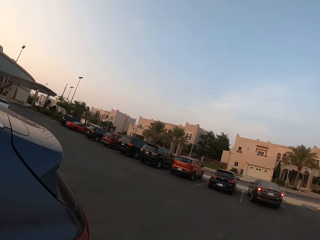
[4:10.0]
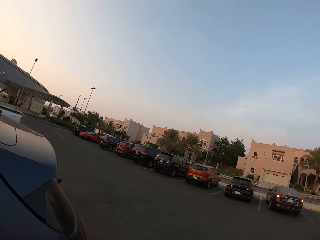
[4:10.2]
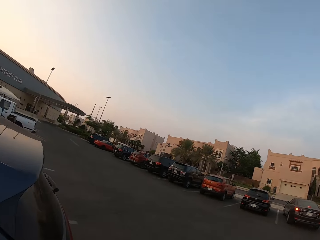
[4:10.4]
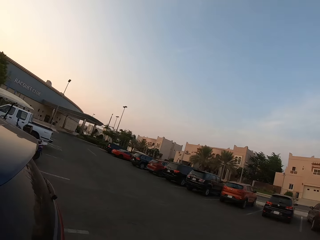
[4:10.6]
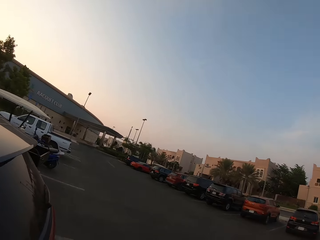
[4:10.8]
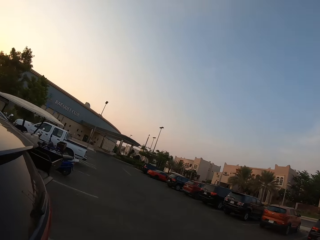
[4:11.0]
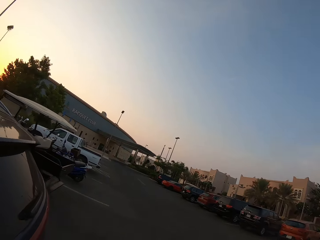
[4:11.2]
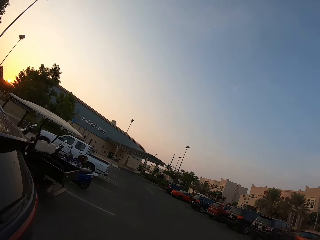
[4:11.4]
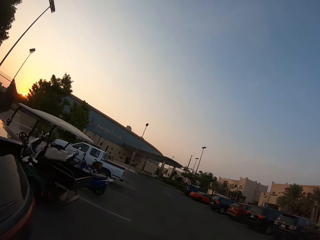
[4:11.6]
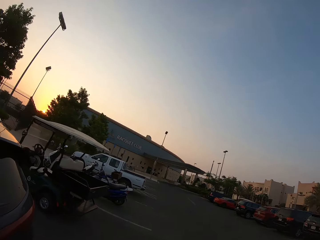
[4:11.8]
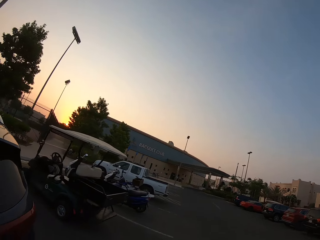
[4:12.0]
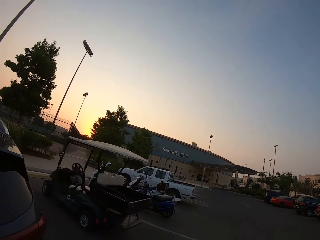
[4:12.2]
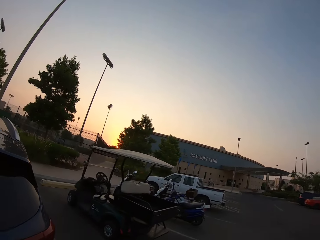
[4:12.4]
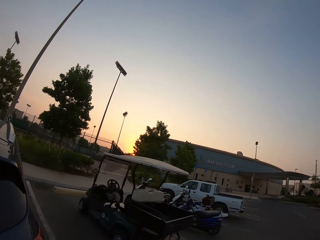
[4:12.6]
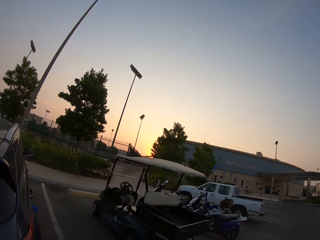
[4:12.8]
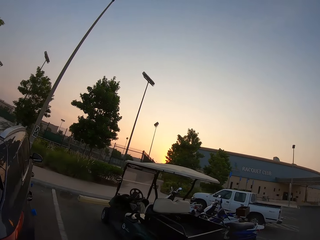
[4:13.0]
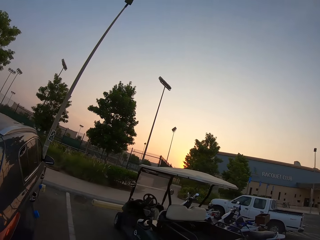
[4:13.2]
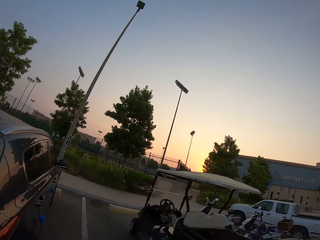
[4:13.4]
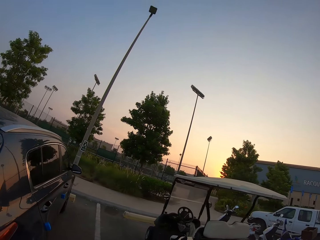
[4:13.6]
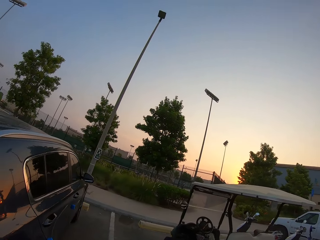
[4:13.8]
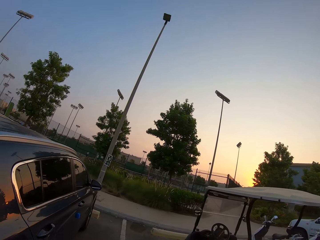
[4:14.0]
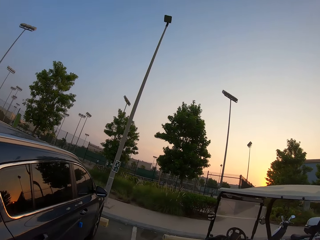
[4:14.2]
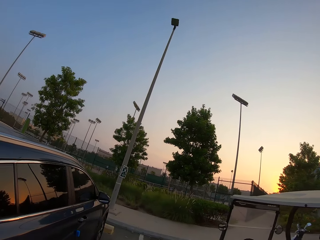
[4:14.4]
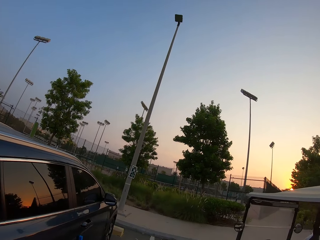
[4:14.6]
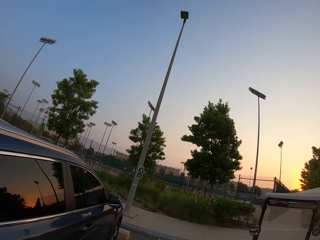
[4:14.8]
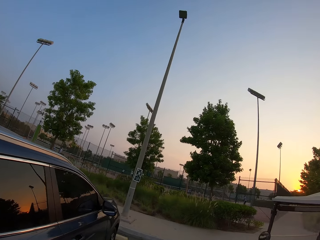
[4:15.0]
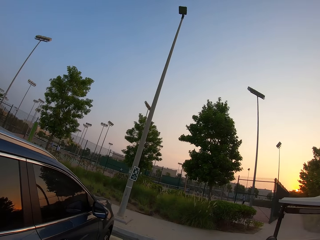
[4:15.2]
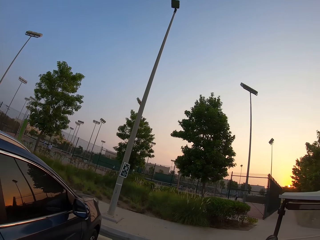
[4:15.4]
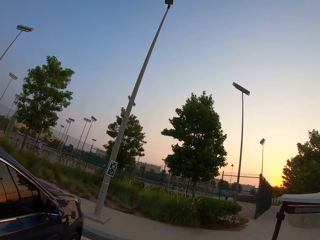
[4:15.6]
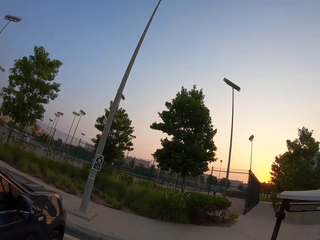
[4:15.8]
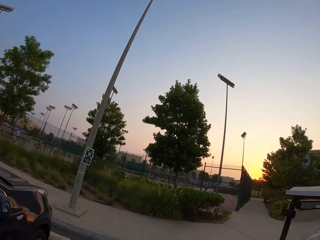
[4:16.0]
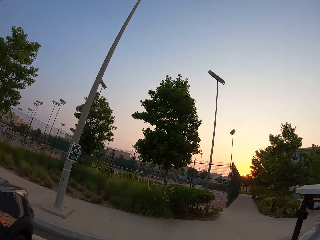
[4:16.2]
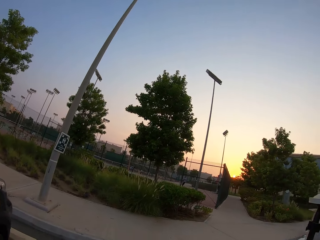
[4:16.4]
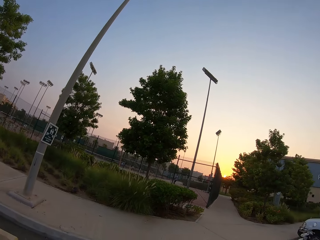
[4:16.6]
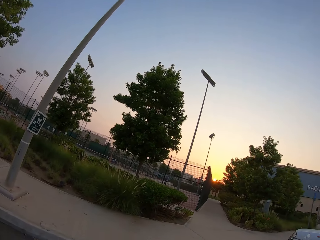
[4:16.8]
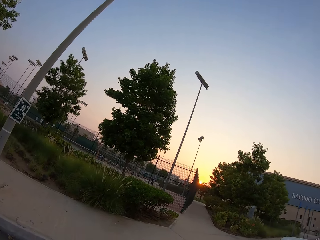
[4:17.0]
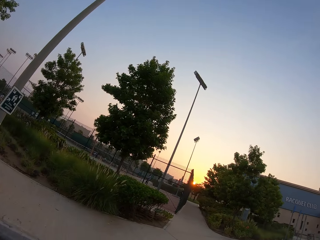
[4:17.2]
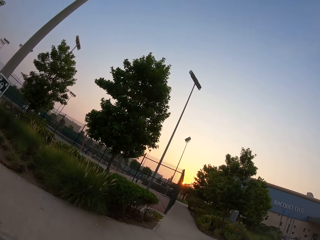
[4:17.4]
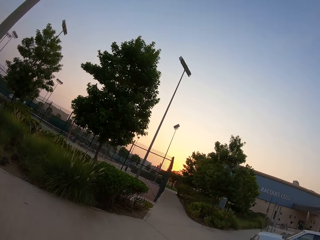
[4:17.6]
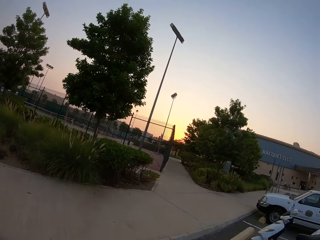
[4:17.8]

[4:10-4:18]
The camera wearer walks in the parking lot.

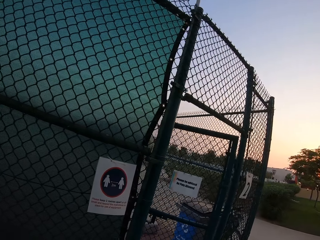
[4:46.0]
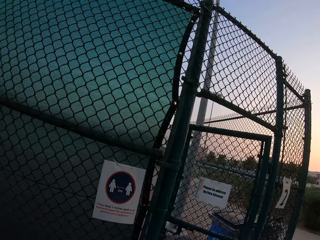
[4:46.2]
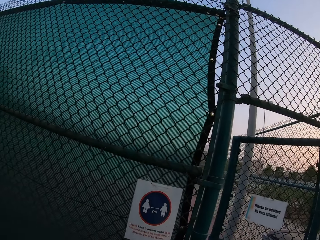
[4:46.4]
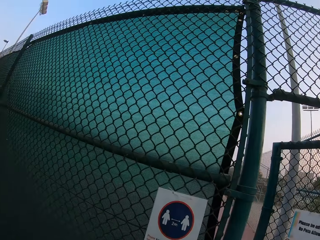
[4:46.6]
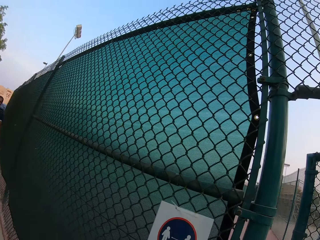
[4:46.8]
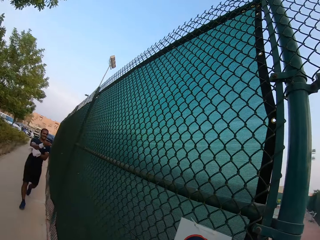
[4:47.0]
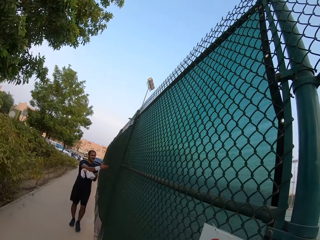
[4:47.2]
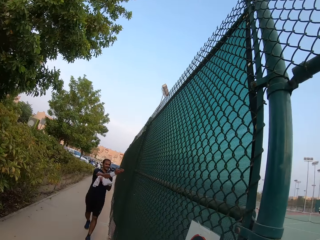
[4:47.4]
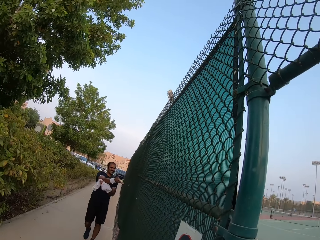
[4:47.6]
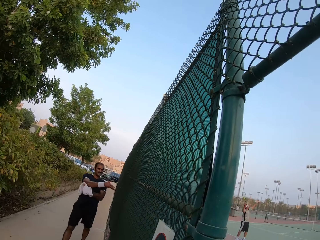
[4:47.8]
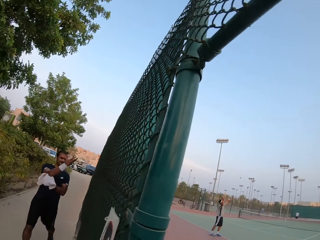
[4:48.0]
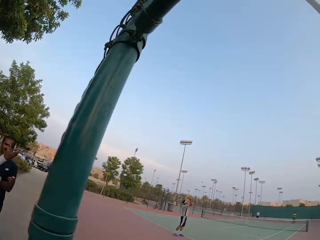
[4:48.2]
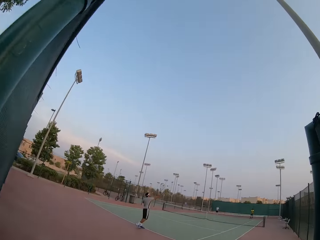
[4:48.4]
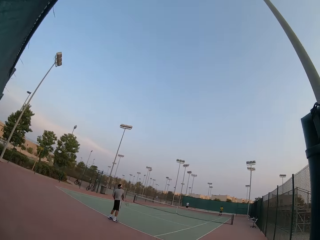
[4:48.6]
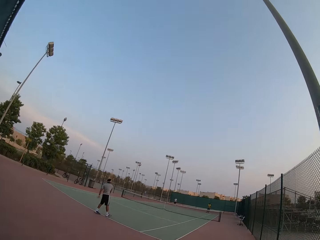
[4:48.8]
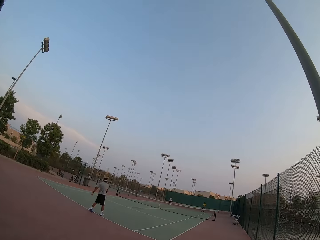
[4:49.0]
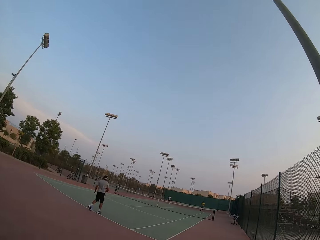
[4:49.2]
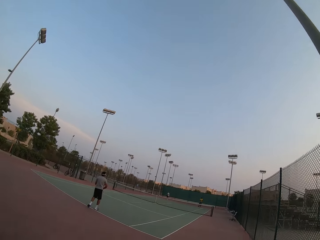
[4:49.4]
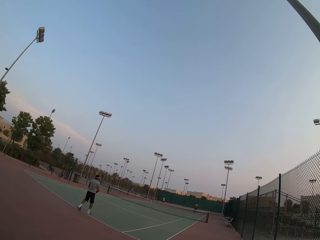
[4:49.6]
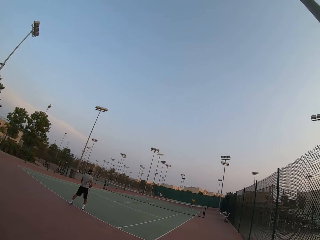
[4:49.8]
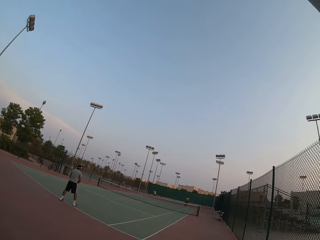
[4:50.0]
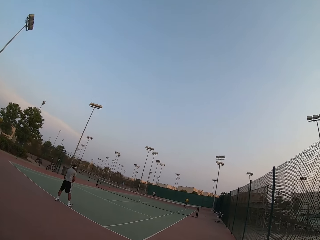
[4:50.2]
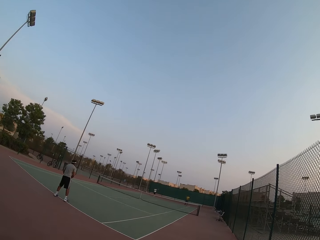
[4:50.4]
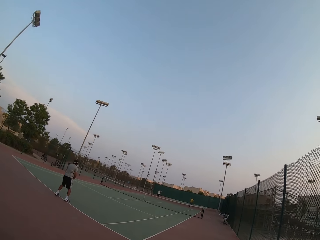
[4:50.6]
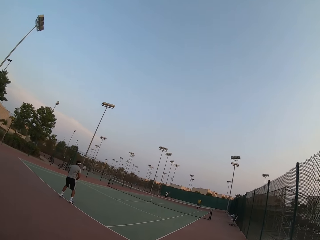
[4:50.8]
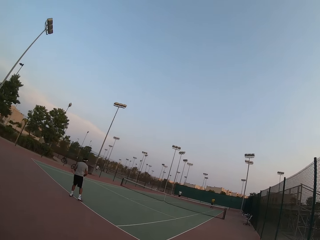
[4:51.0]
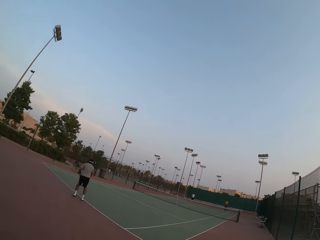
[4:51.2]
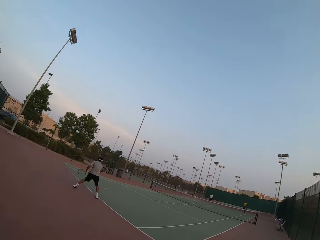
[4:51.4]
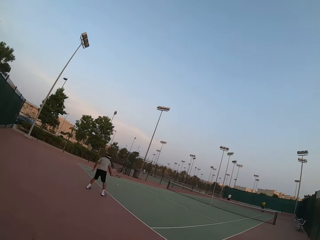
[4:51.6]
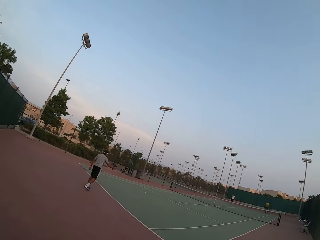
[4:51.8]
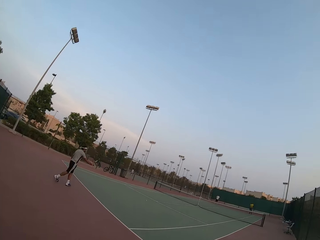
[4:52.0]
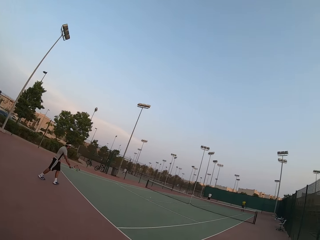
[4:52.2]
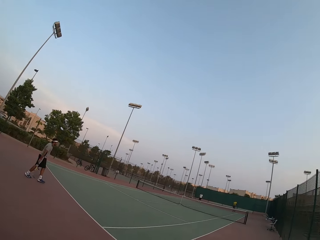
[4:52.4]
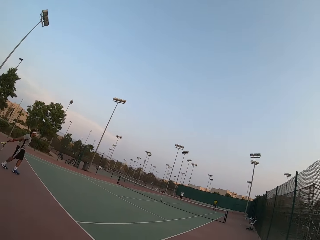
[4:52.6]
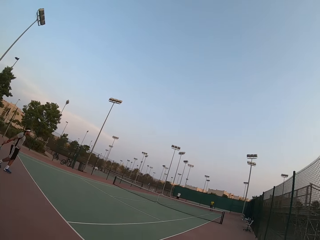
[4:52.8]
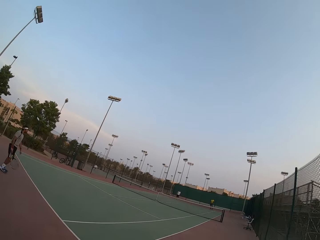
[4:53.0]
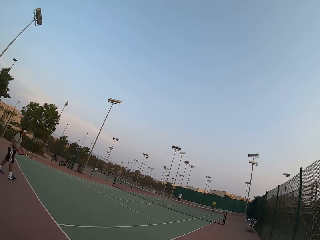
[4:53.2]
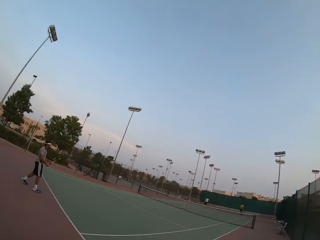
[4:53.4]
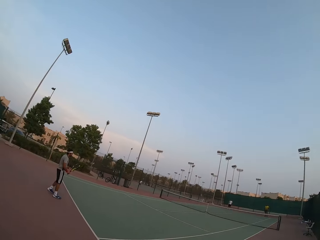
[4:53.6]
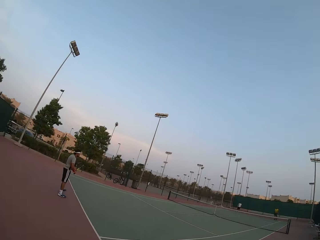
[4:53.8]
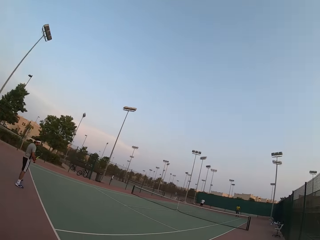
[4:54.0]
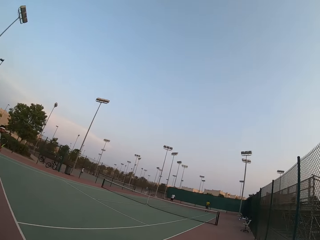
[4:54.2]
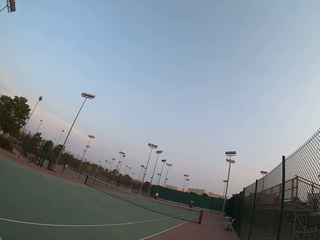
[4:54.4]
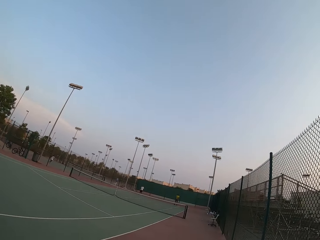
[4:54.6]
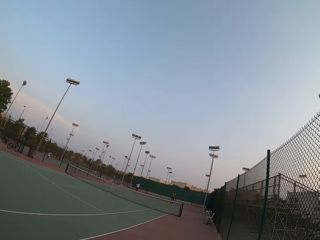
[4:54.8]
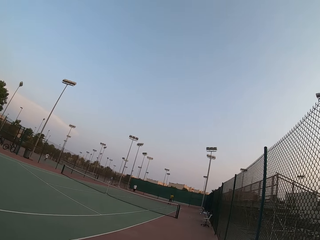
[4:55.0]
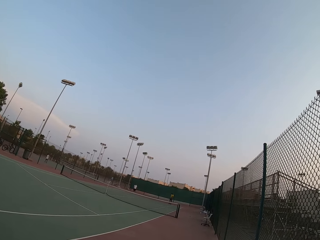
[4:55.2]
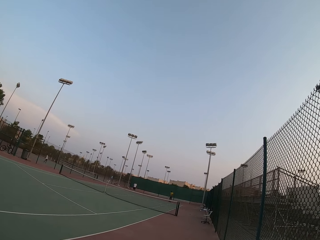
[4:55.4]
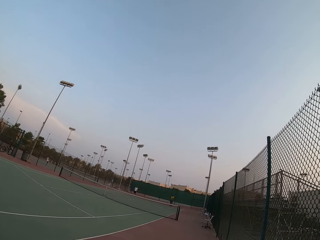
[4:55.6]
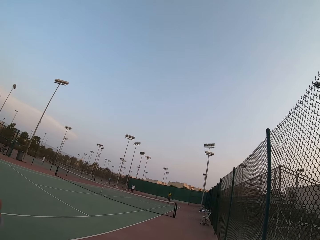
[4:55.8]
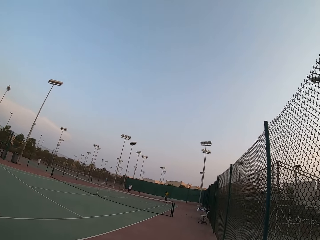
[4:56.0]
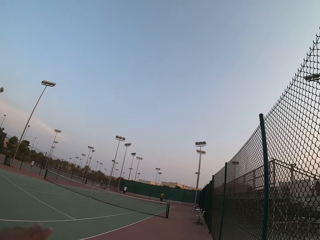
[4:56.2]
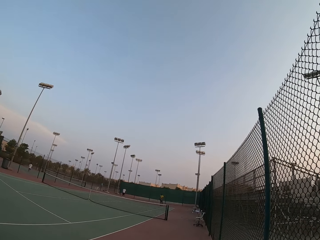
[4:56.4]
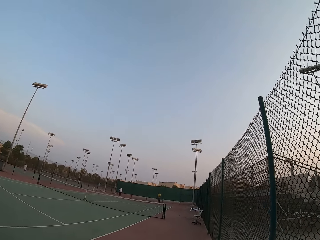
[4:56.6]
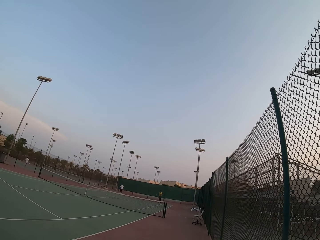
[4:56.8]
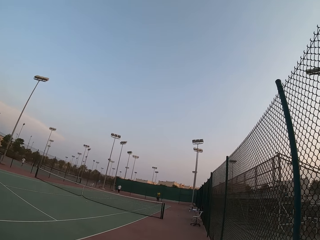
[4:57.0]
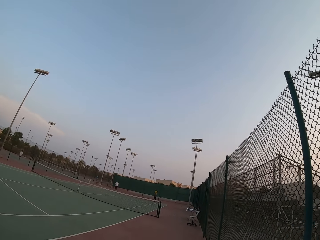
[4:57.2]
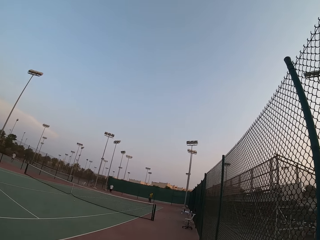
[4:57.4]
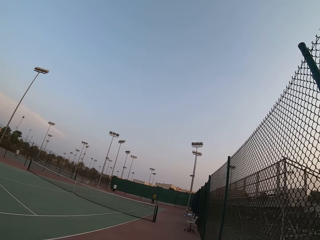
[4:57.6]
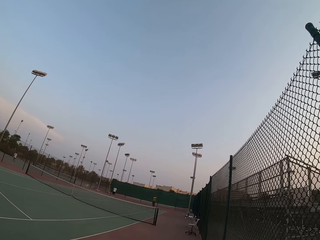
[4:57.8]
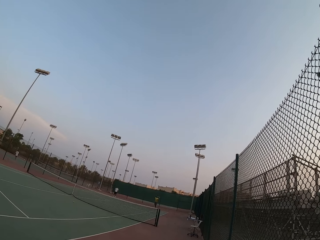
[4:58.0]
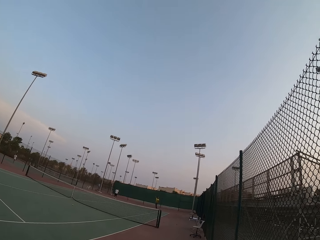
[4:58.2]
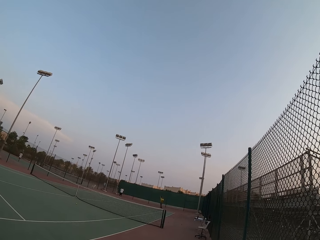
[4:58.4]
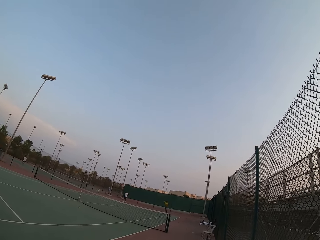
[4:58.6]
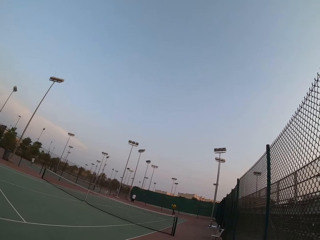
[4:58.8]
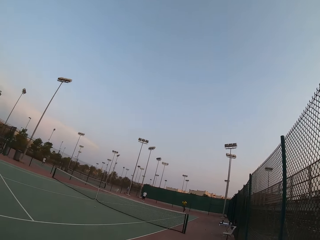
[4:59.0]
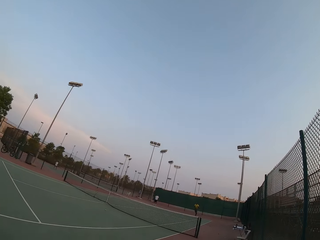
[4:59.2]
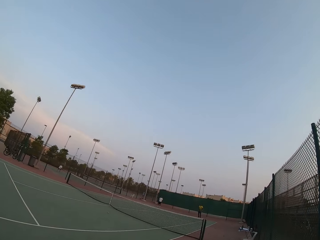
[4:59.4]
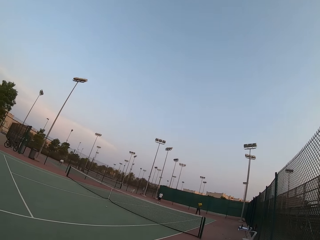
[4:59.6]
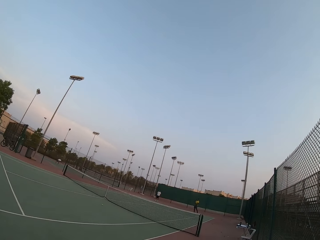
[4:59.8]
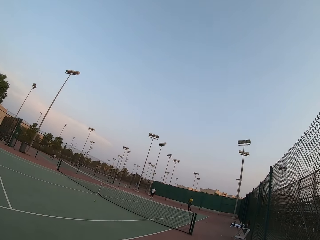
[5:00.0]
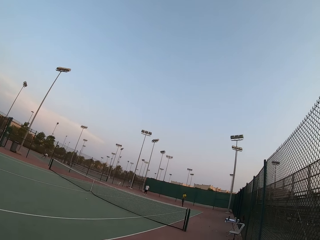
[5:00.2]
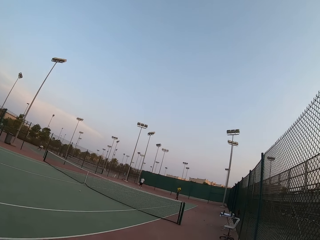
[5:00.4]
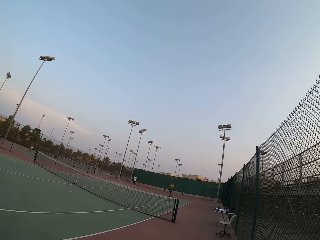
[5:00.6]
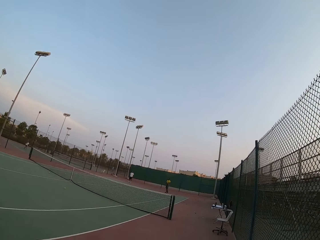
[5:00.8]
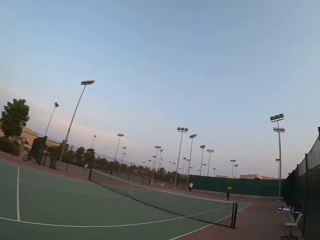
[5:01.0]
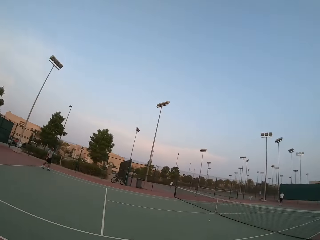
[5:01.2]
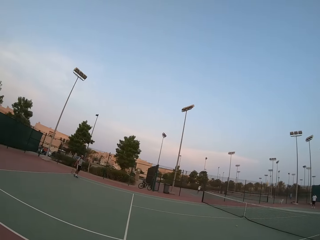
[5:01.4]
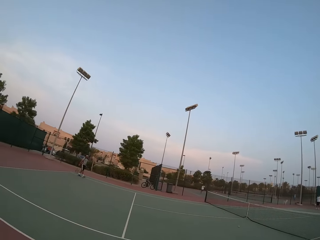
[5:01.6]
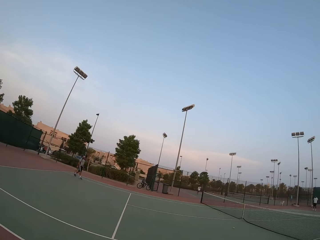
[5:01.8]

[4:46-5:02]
The camera wearer enters a basketball pitch.
